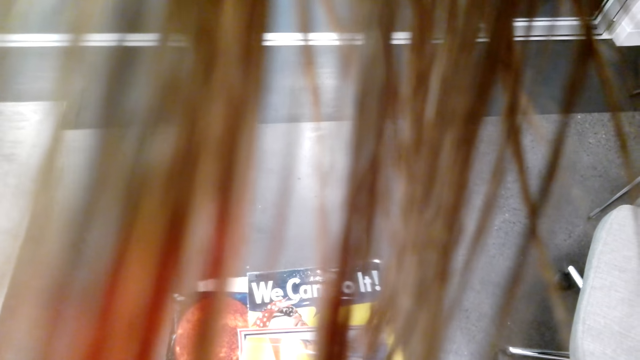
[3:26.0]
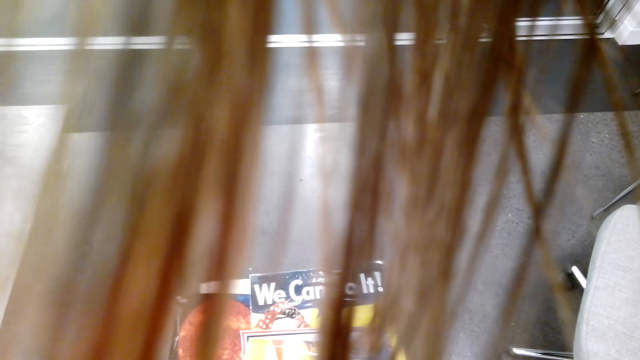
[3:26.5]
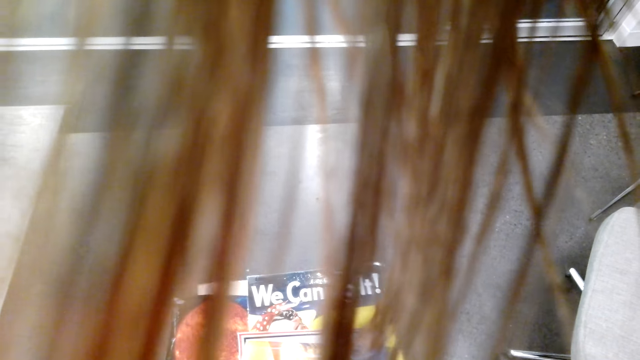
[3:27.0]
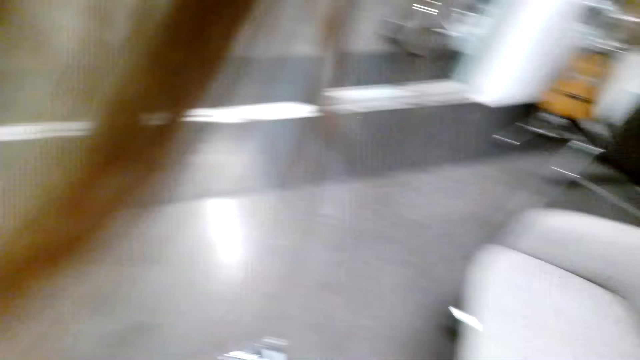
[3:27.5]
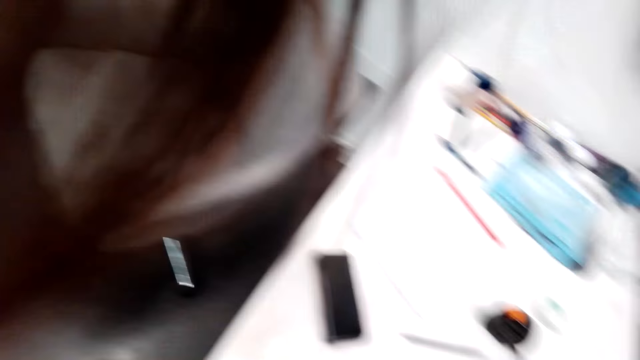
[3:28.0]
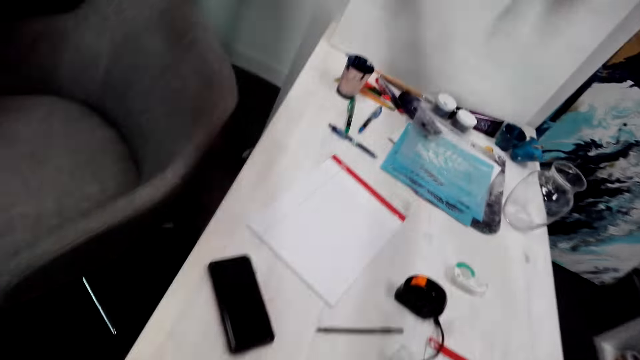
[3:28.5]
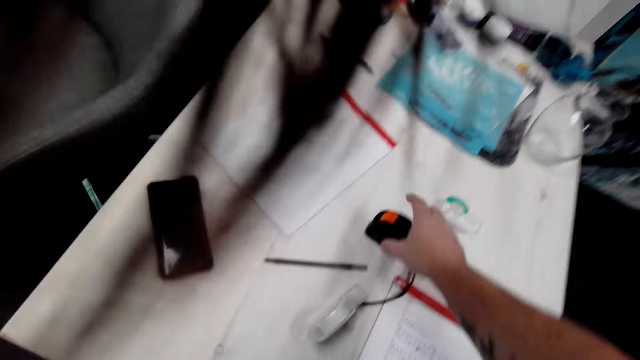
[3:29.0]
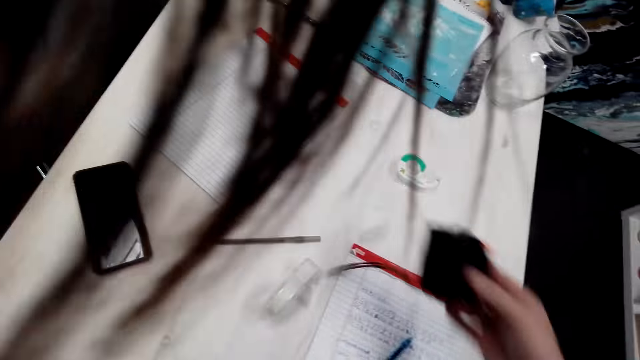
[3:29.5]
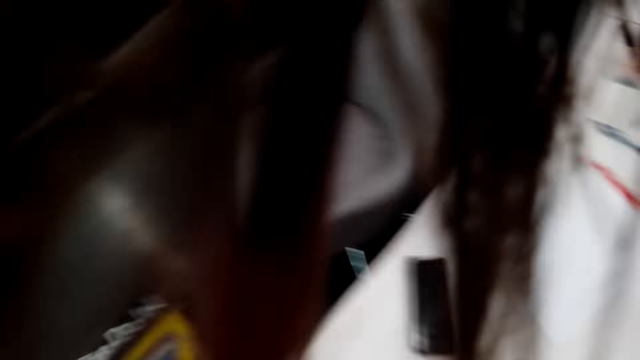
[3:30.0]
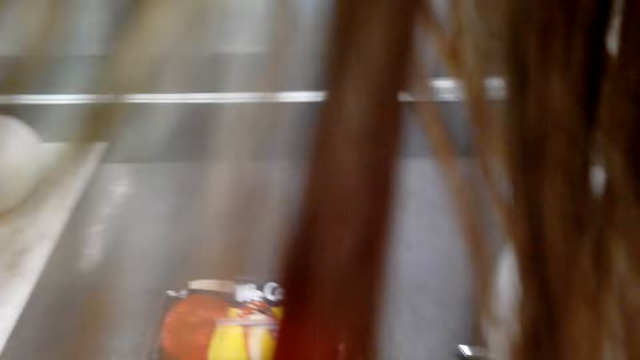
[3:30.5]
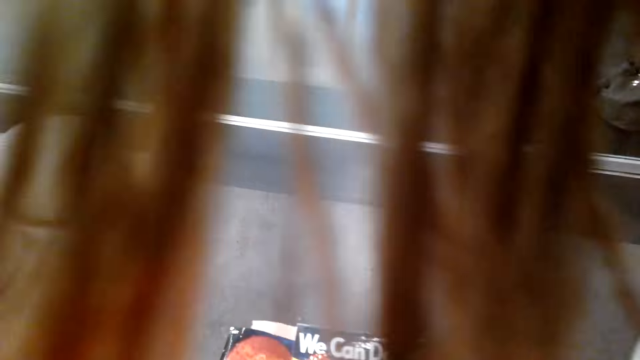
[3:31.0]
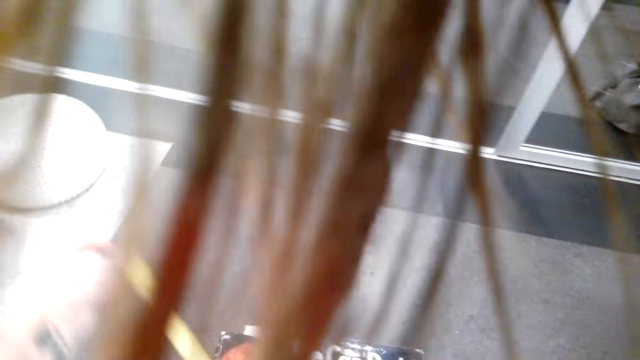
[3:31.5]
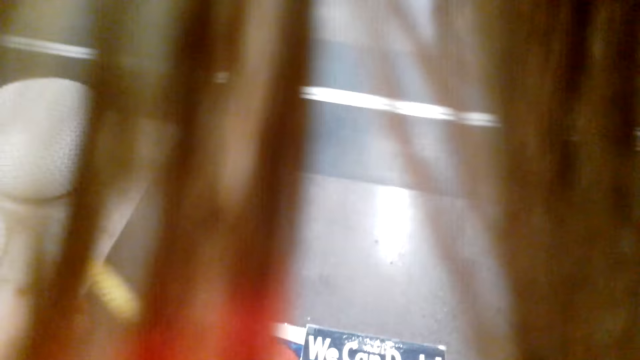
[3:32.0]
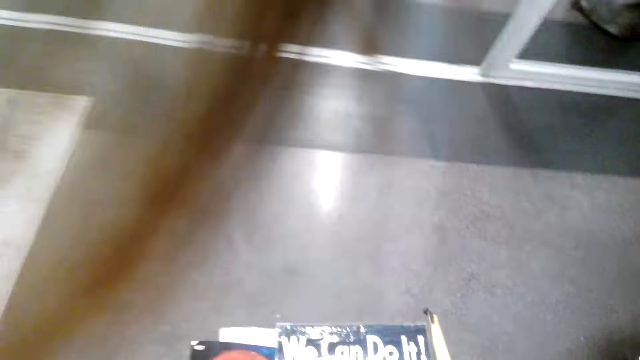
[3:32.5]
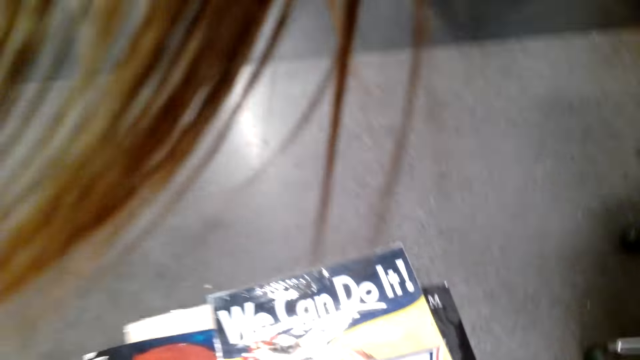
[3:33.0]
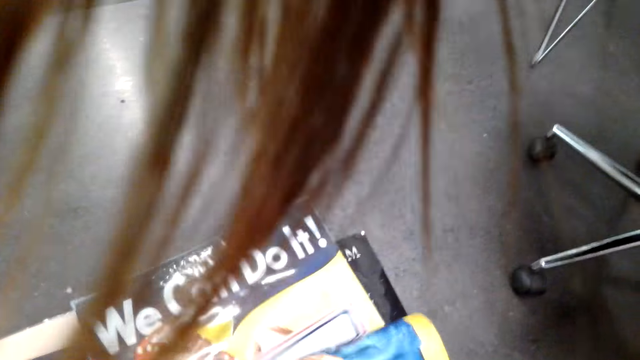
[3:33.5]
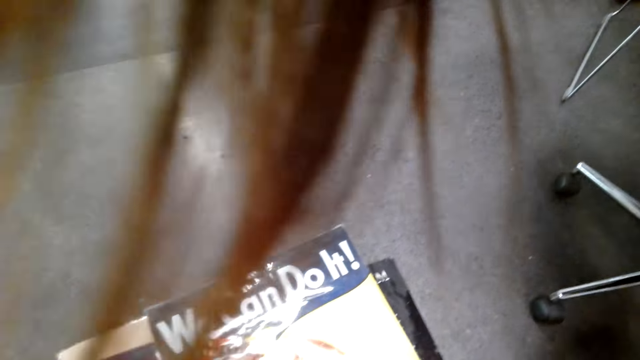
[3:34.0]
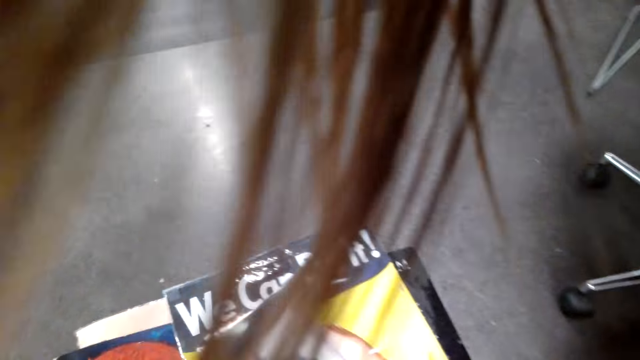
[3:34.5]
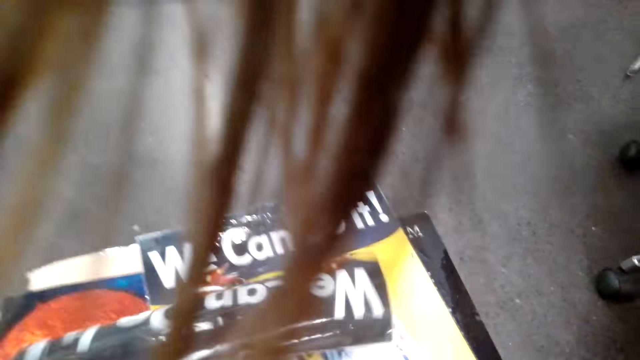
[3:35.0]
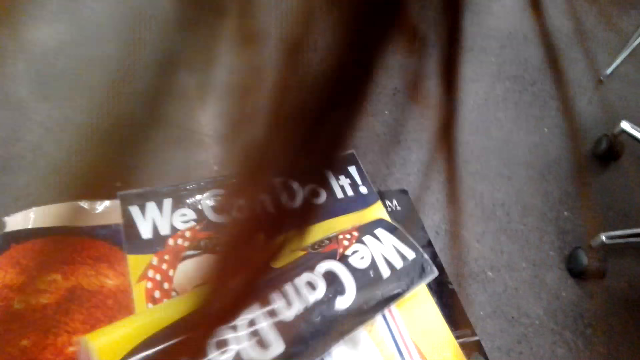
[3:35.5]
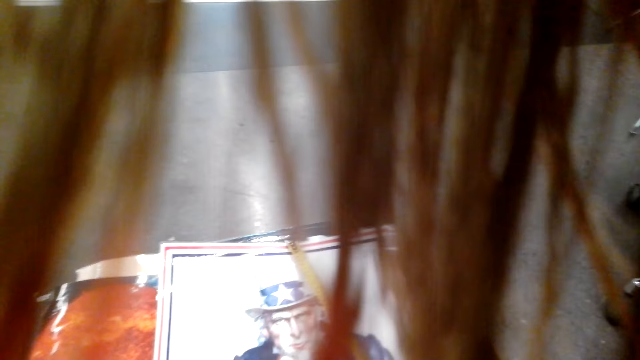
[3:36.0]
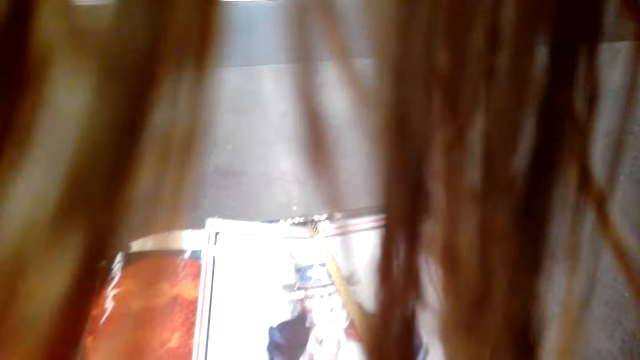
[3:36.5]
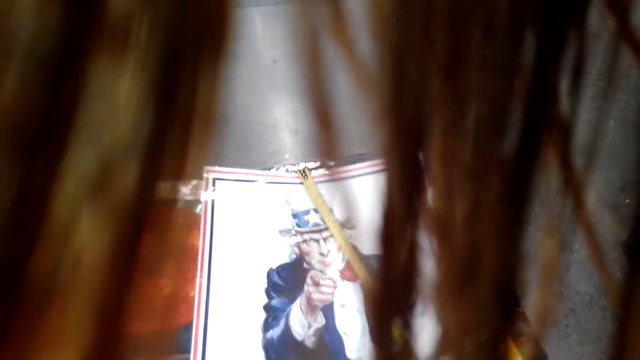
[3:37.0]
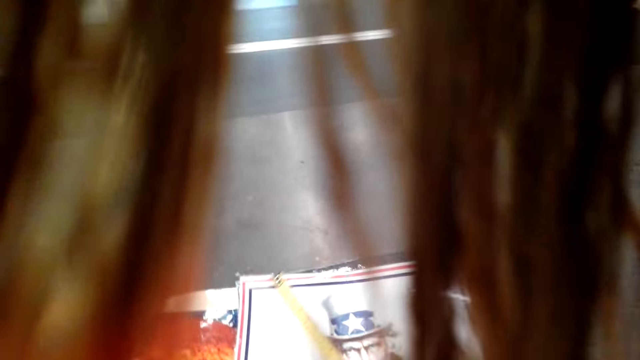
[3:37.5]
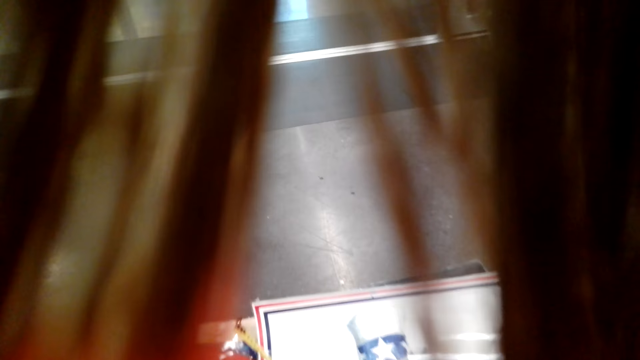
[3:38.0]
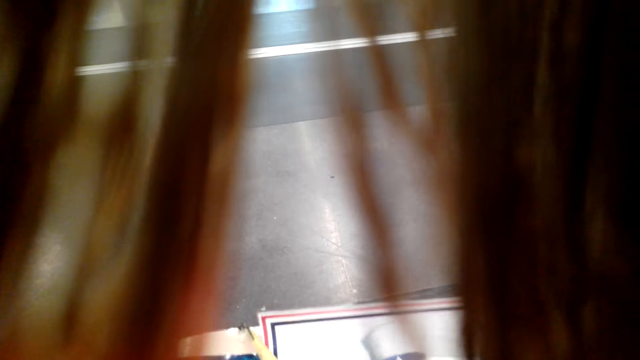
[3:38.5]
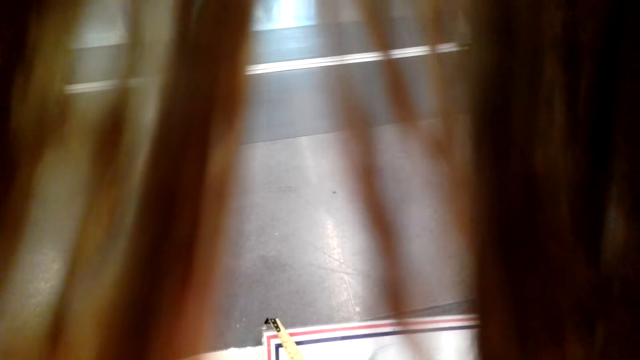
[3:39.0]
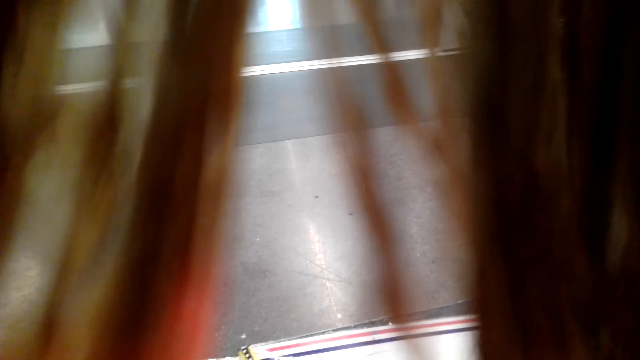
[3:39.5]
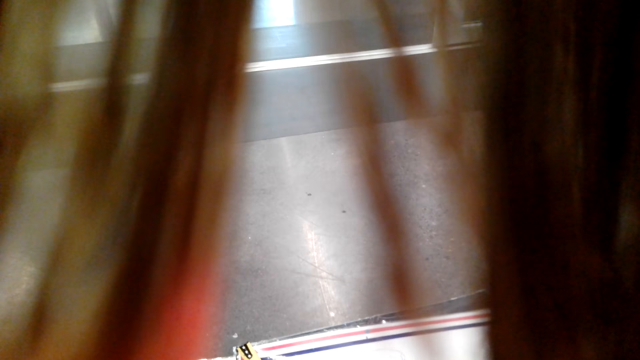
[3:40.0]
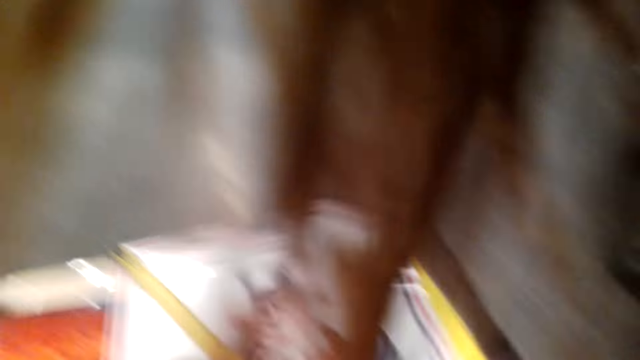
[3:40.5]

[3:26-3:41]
The camera wearer picks up the tape measure from the table. They measure the paper roll on the floor with the tape measure.

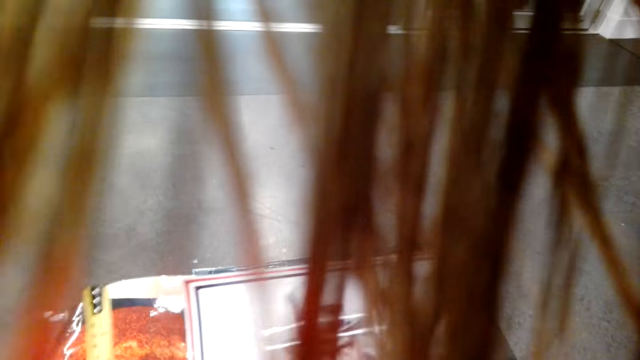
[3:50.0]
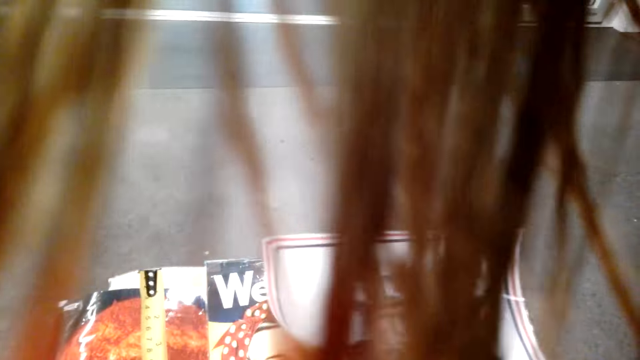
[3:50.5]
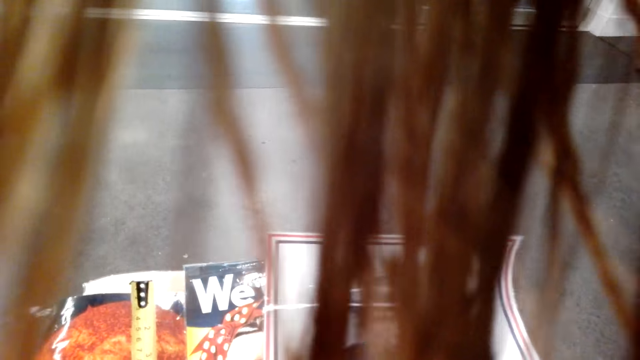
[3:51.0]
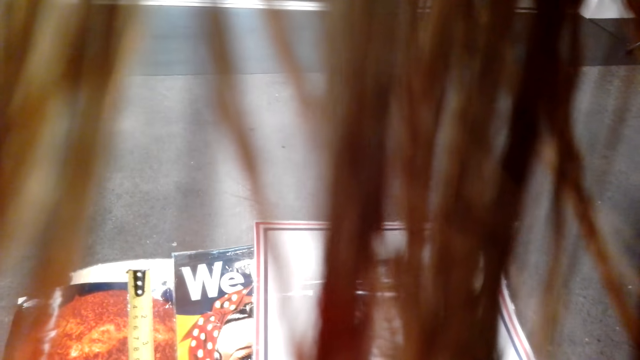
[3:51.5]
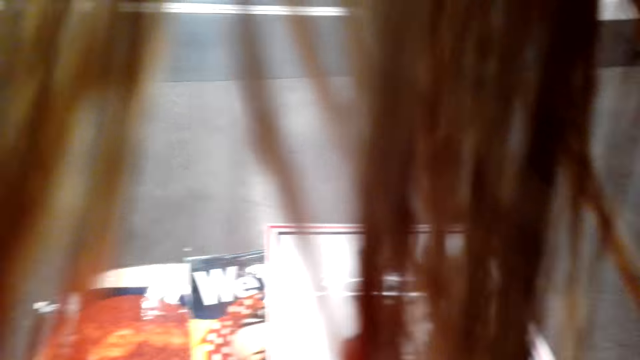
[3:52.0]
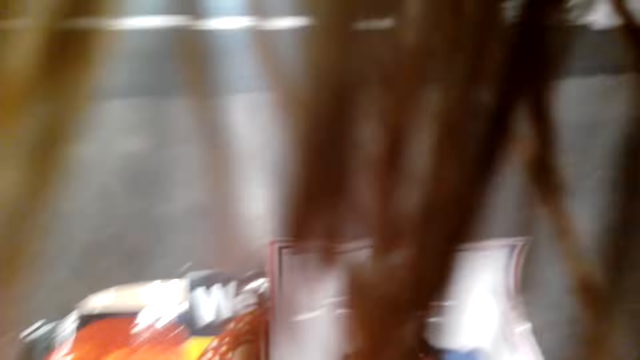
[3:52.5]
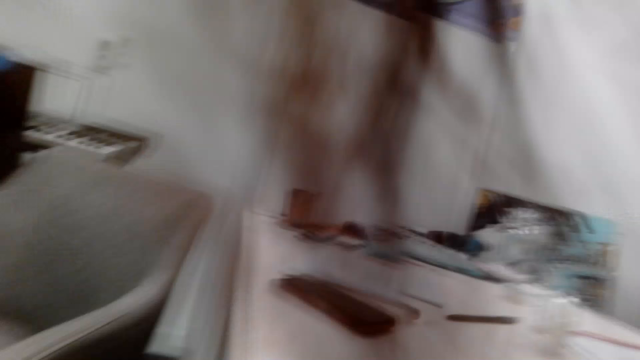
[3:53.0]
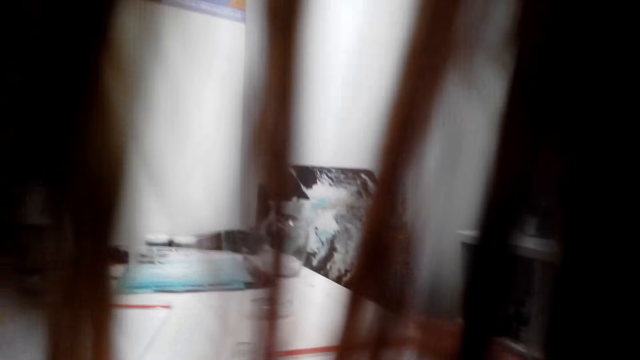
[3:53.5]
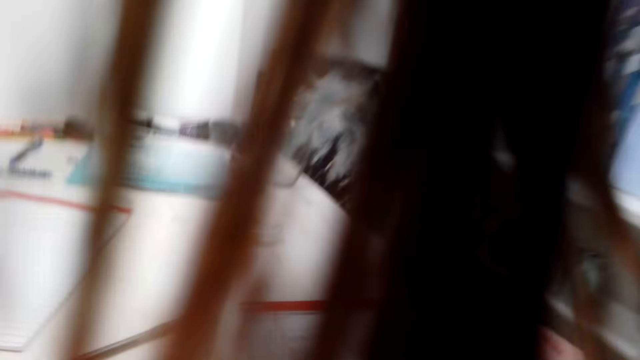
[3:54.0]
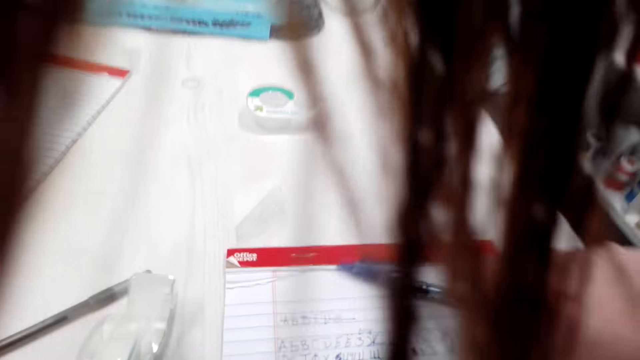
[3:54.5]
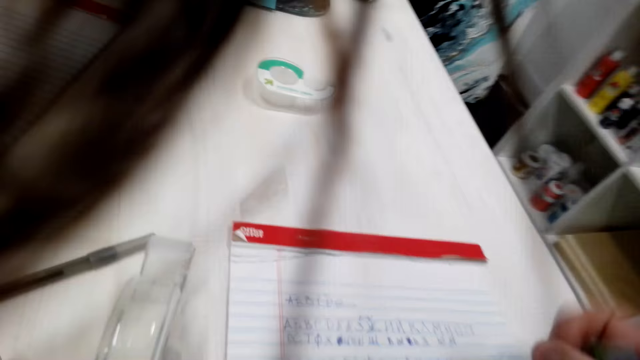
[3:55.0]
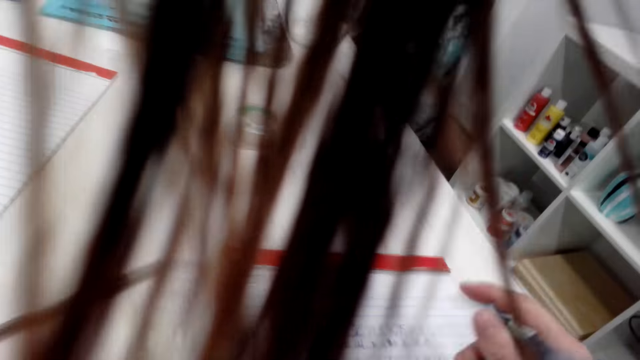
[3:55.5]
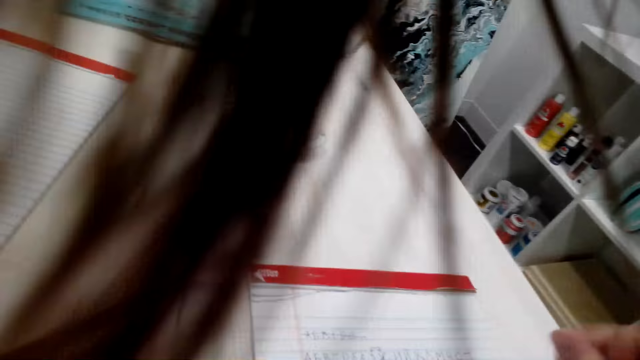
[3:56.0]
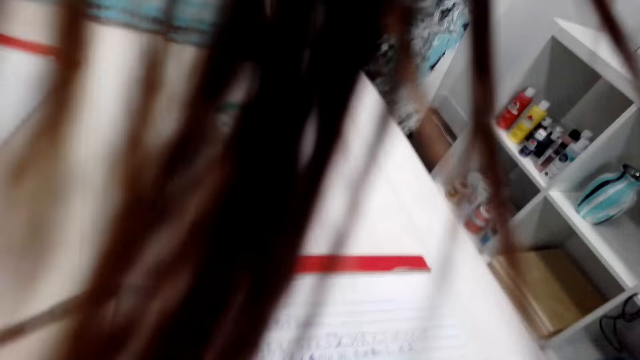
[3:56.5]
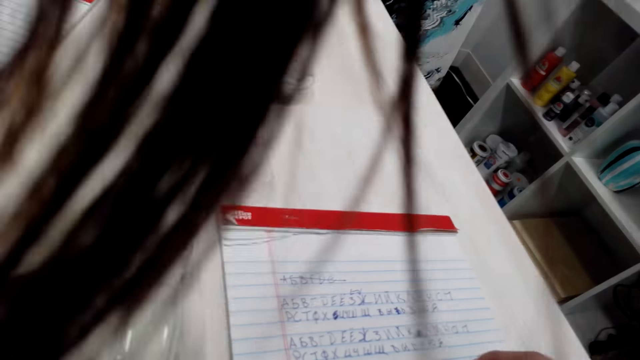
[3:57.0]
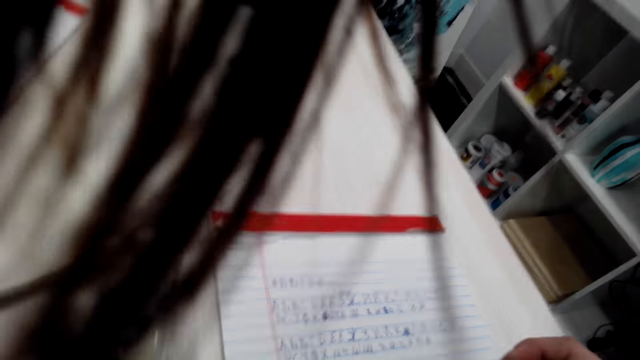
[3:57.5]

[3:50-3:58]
The camera wearer takes the pen on the table.
